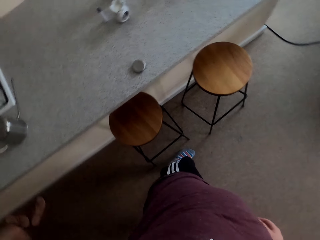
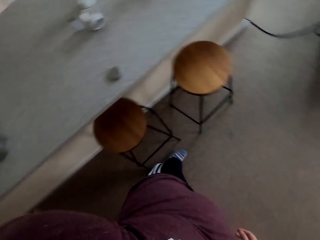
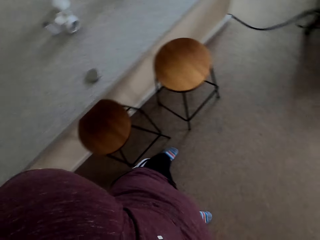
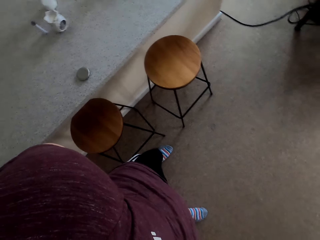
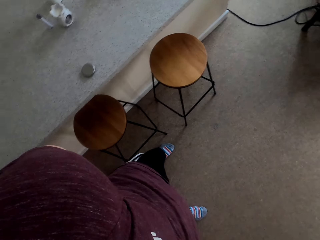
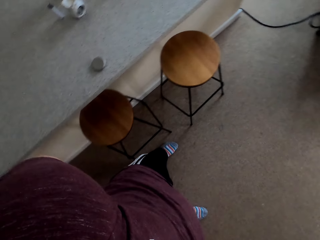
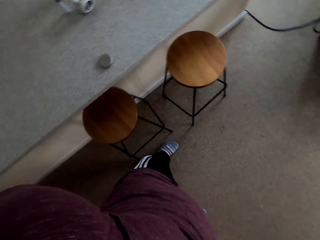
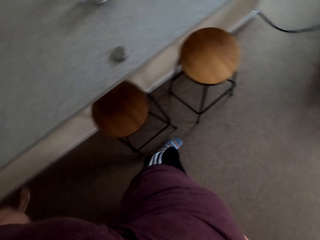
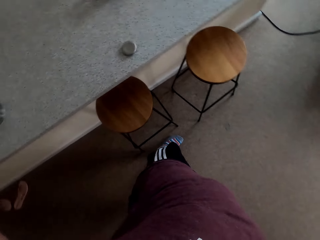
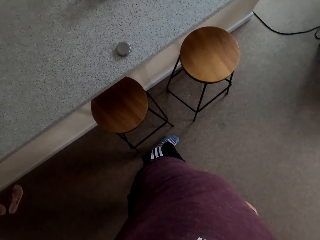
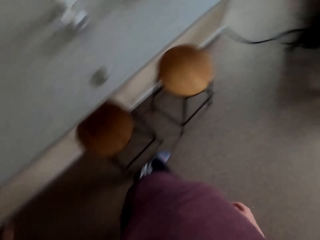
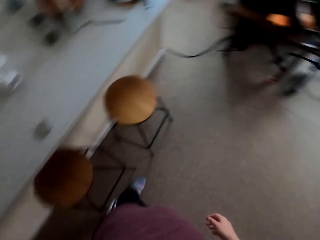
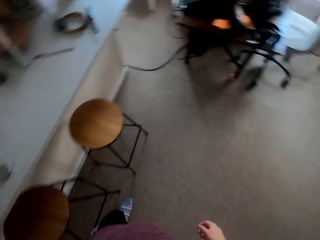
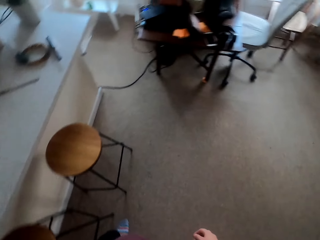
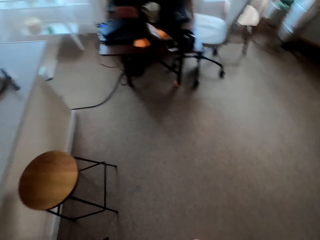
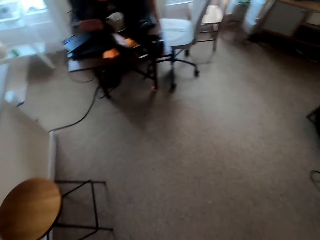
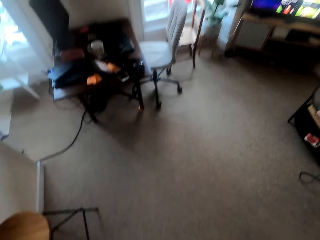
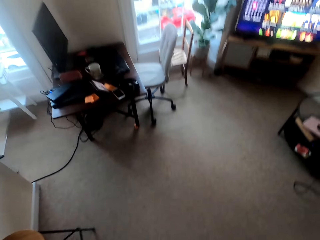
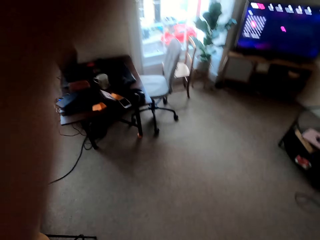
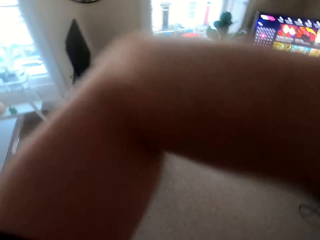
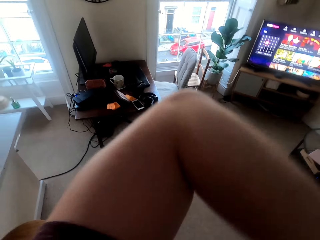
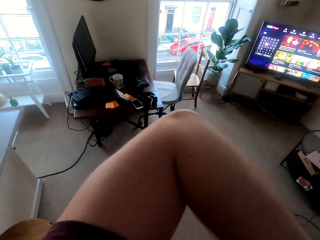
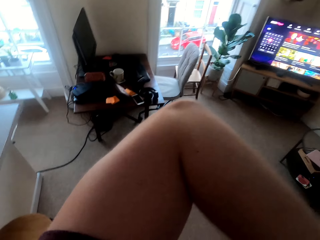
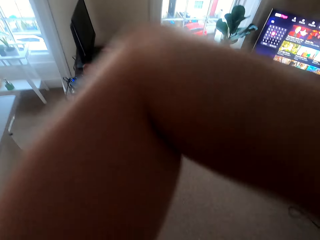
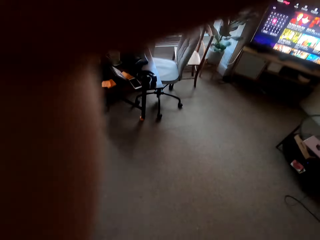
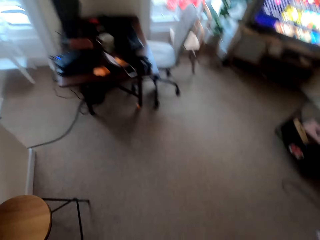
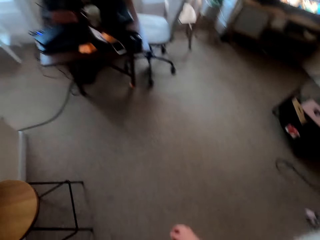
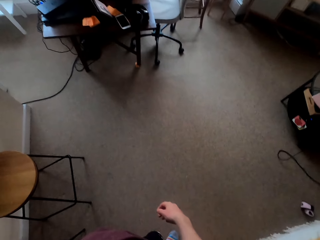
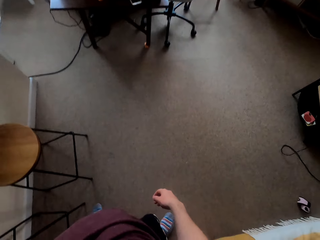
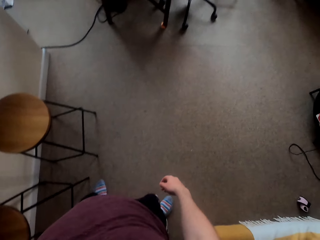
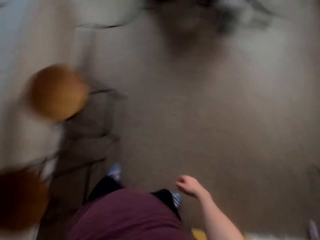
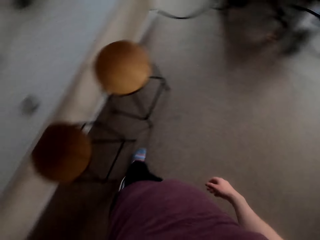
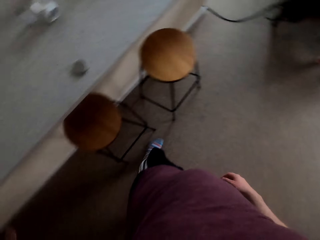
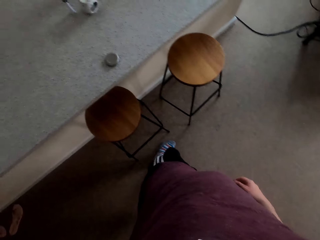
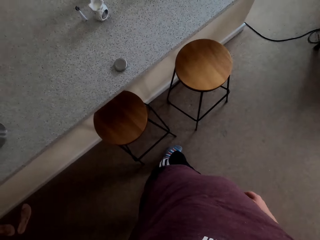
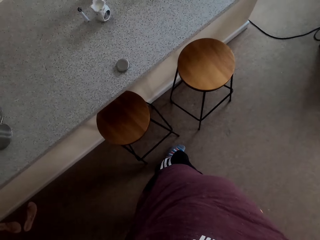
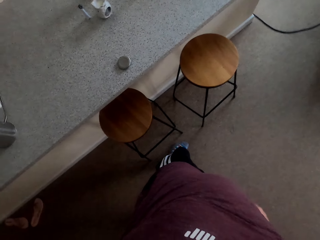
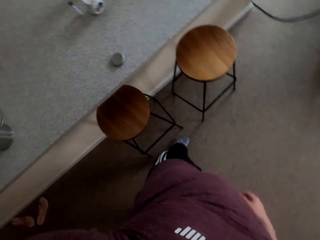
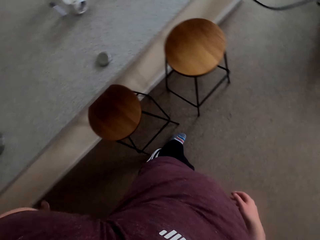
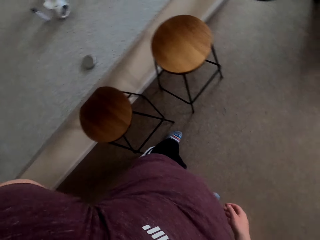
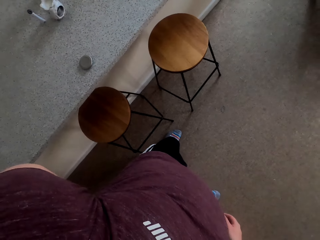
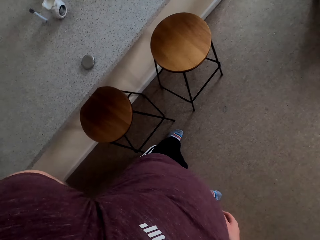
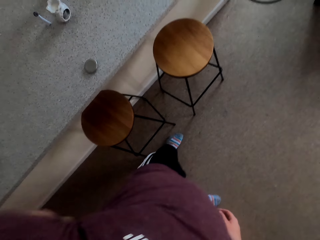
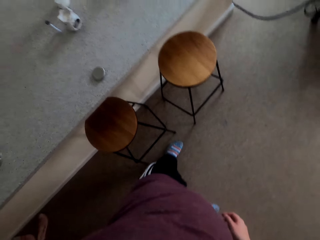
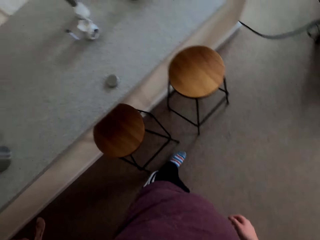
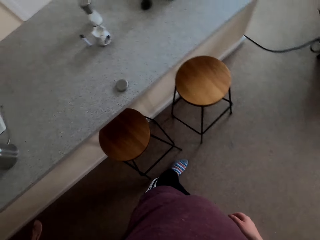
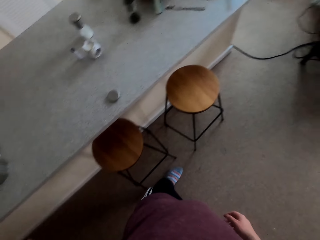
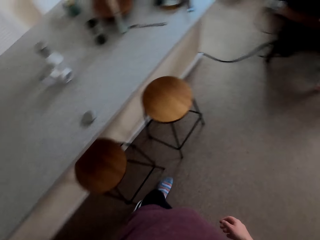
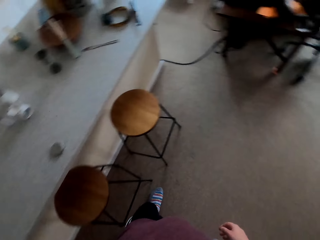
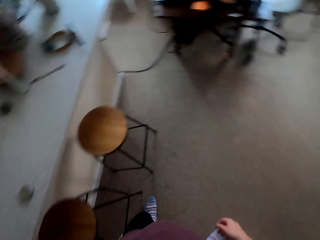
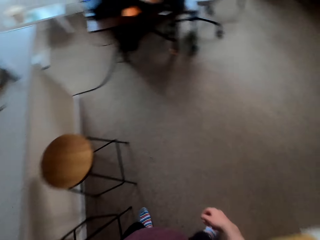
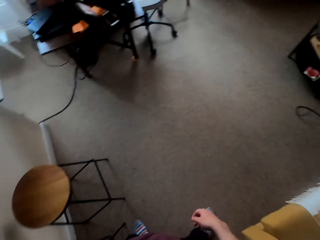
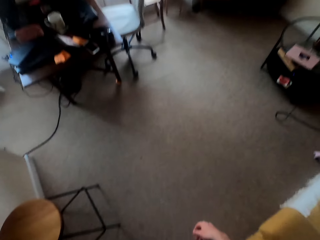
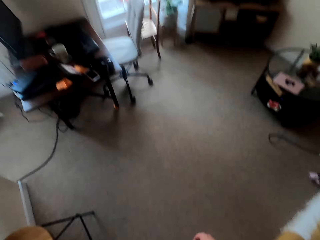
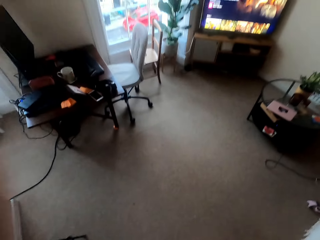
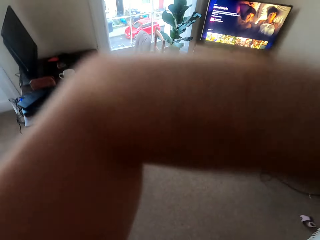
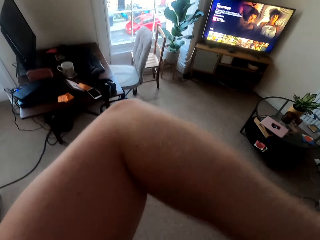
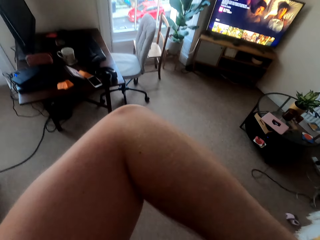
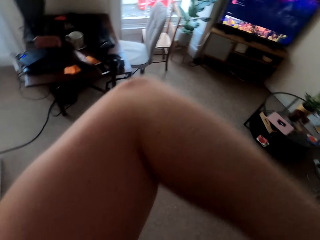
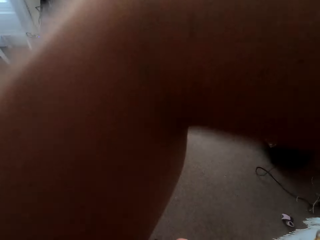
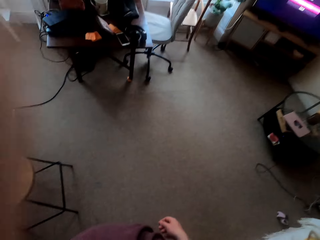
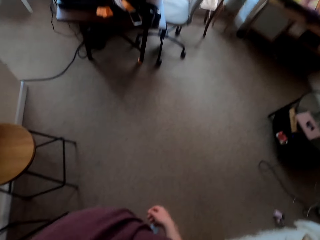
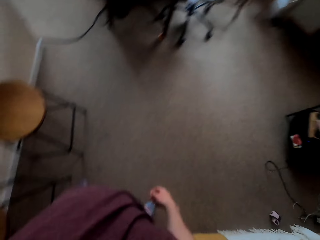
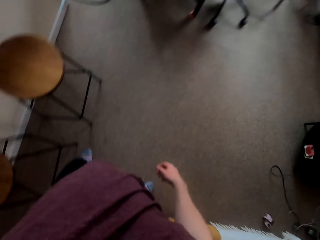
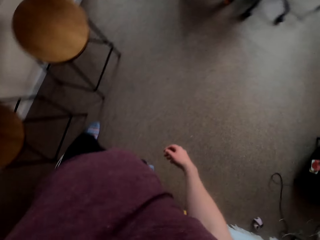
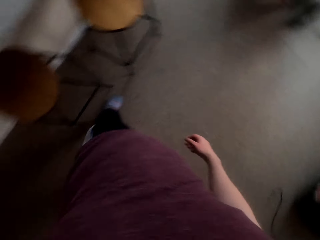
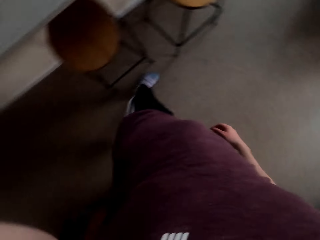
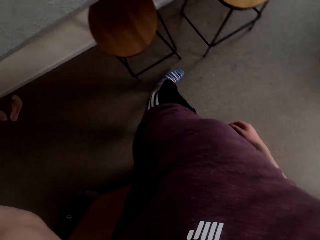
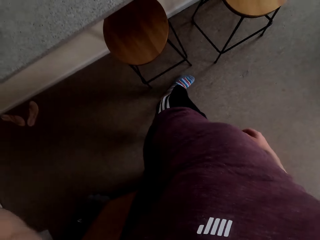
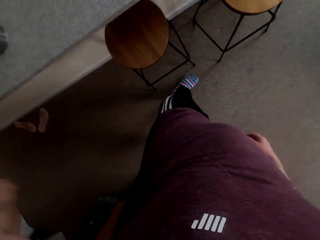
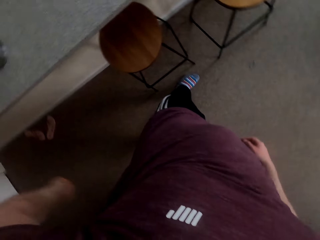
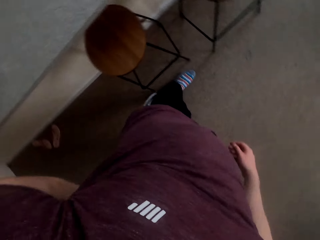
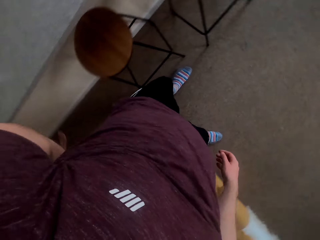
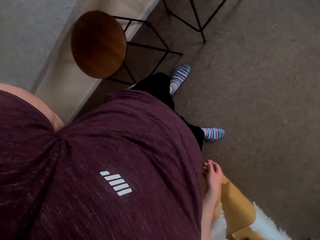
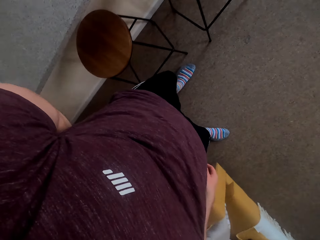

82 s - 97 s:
The camera wearer waves his hands. He looks around.

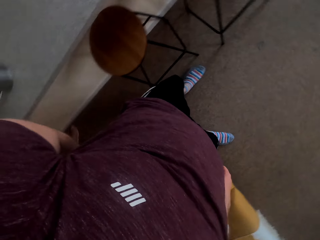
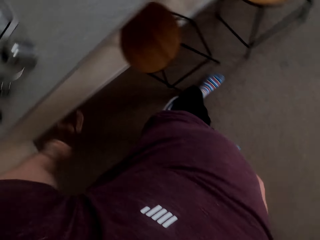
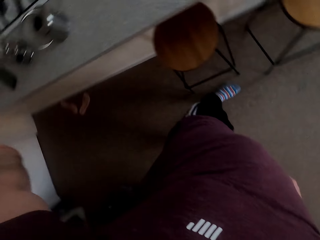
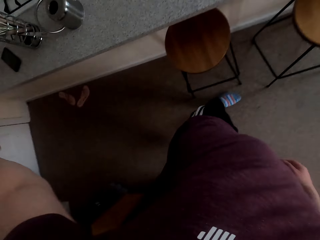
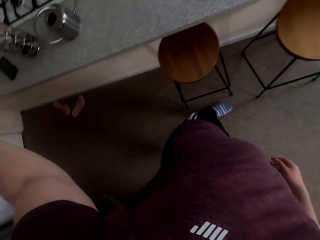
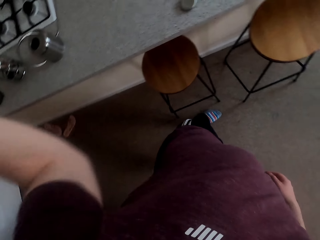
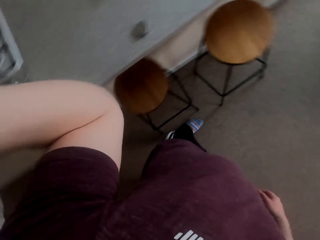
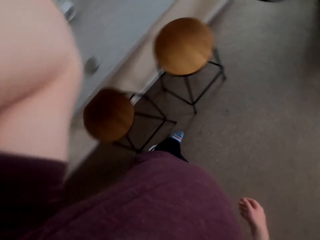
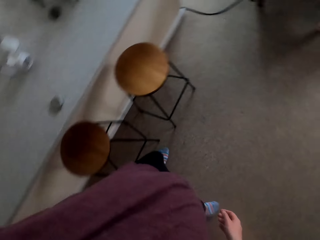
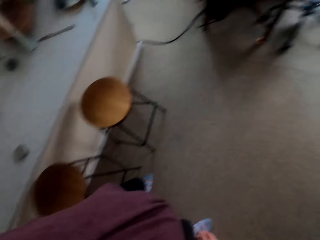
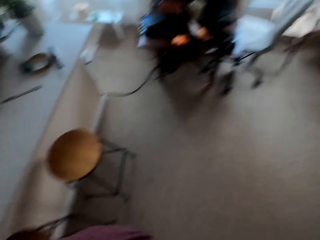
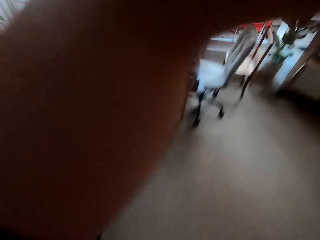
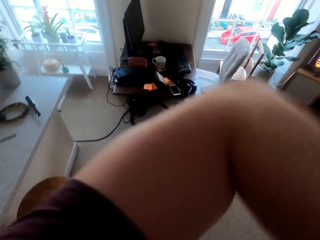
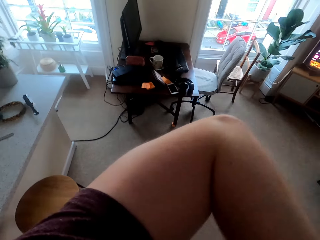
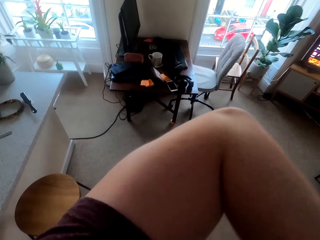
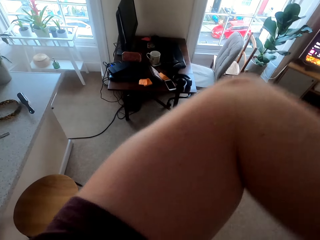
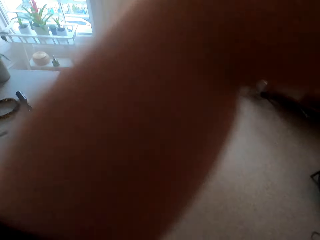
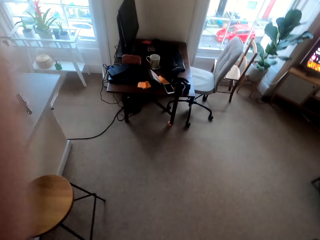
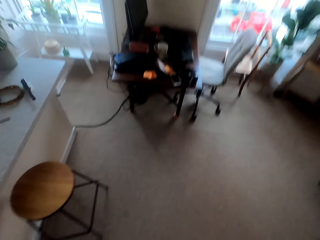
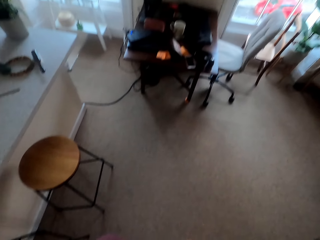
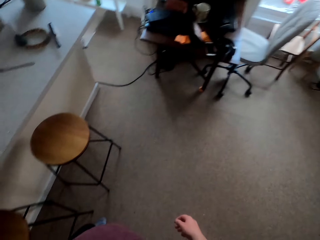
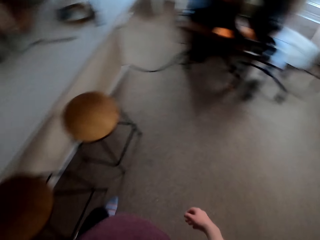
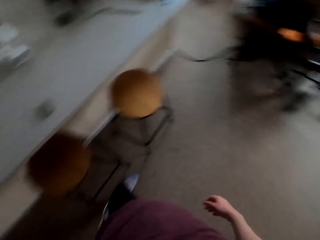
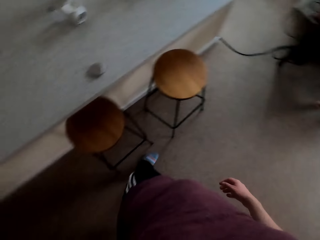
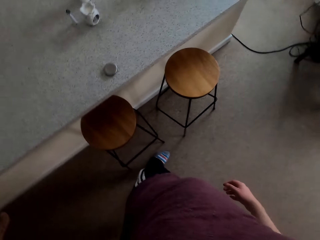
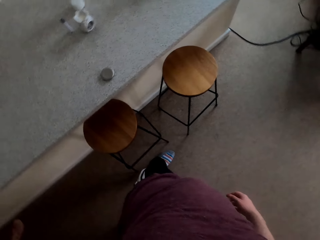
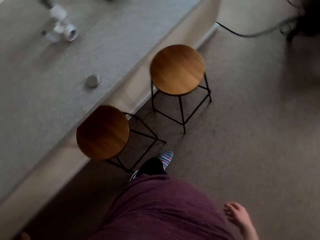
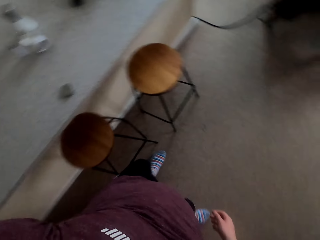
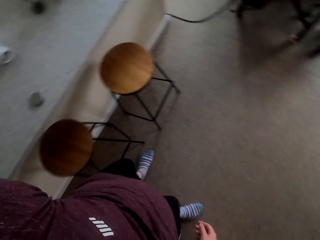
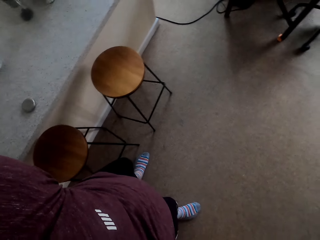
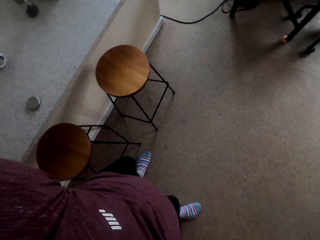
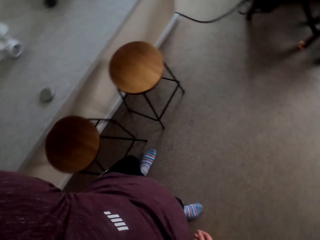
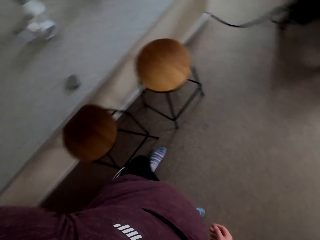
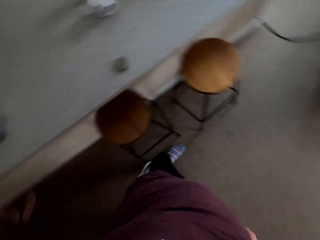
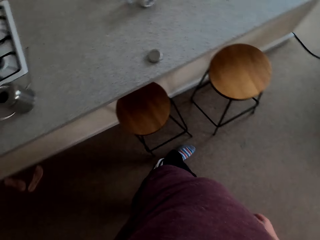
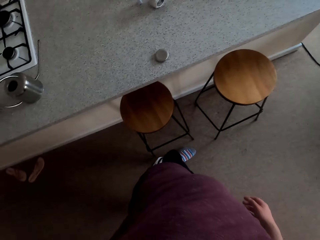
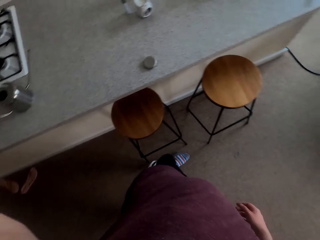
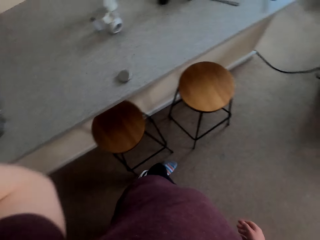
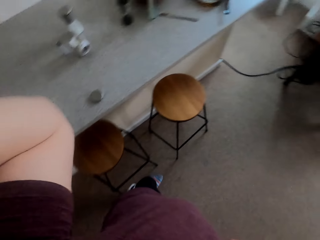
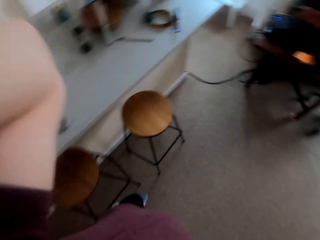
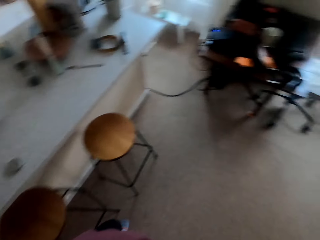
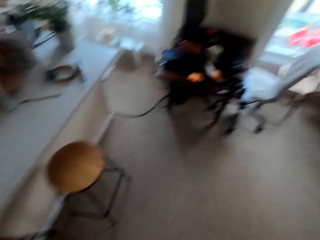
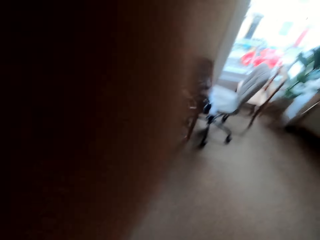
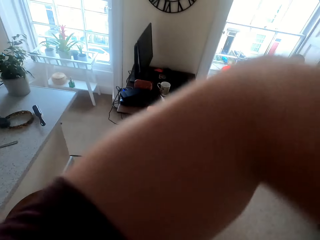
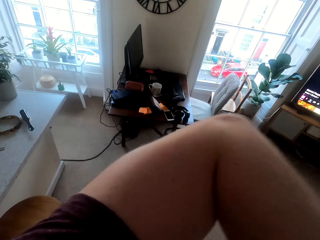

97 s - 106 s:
The camera wearer waves his hands.
